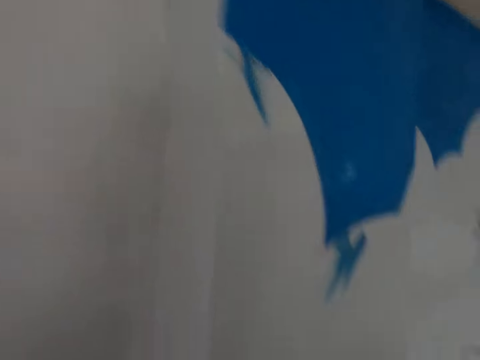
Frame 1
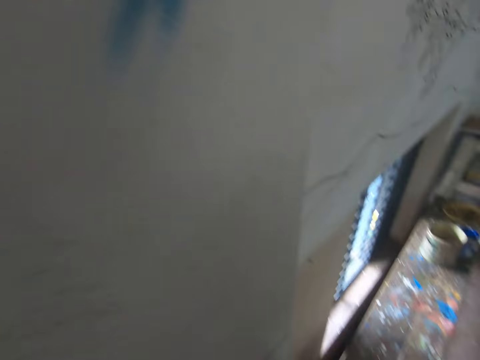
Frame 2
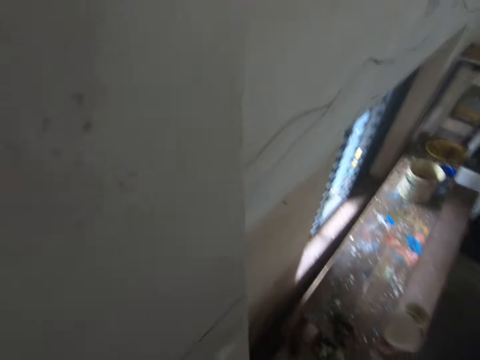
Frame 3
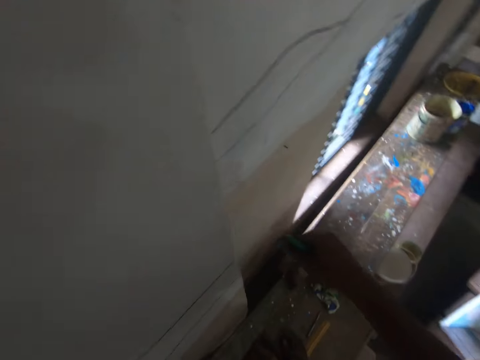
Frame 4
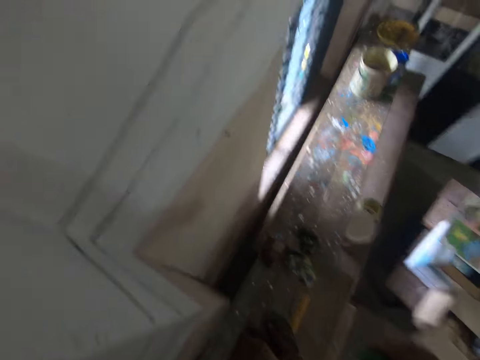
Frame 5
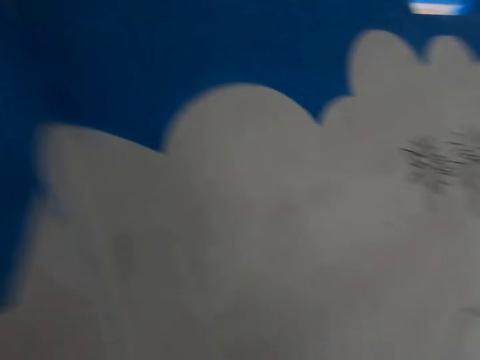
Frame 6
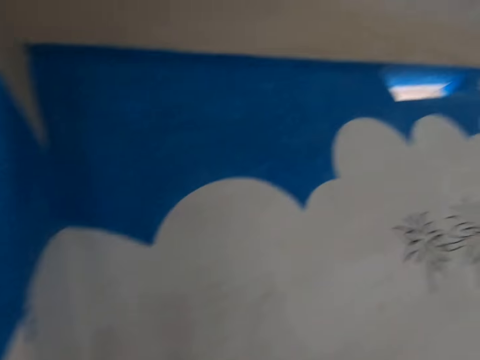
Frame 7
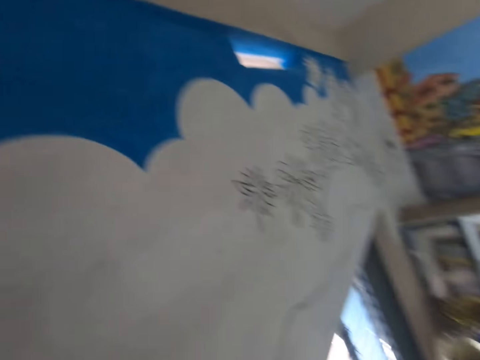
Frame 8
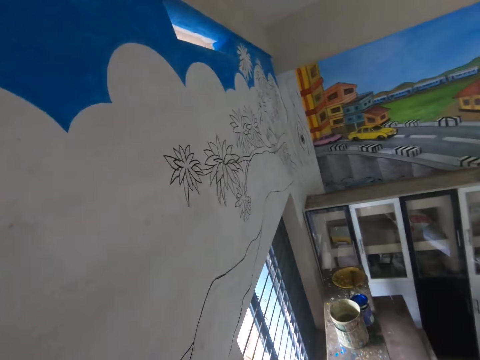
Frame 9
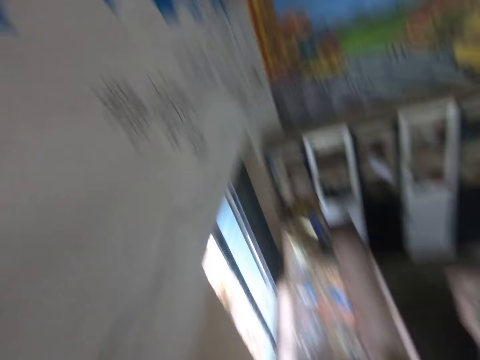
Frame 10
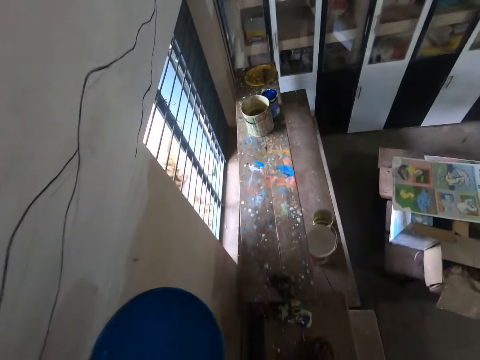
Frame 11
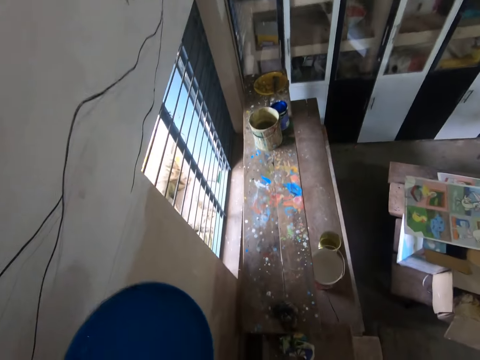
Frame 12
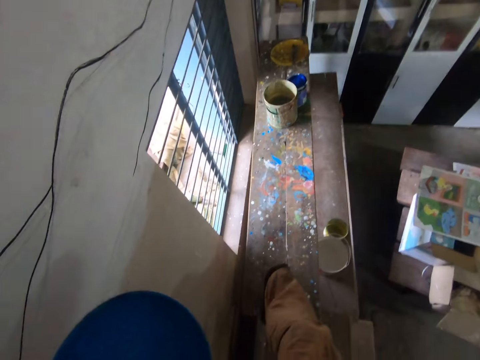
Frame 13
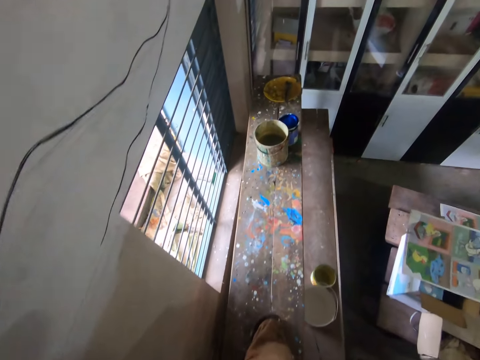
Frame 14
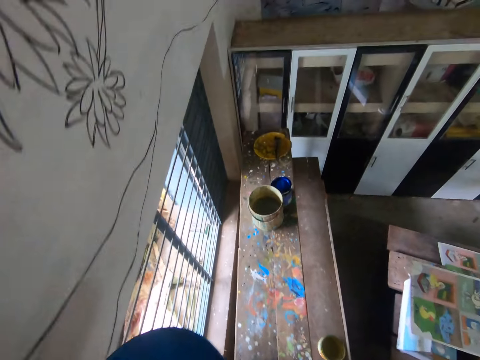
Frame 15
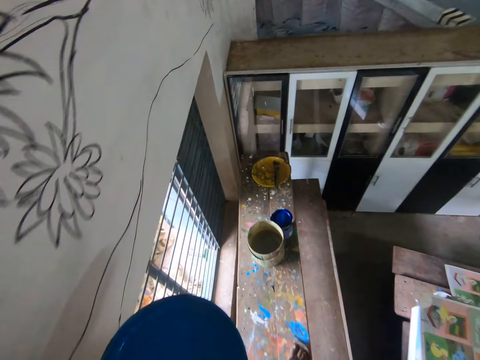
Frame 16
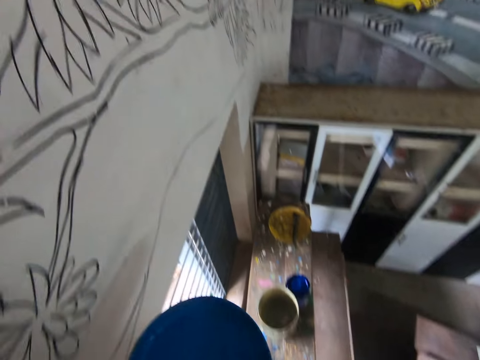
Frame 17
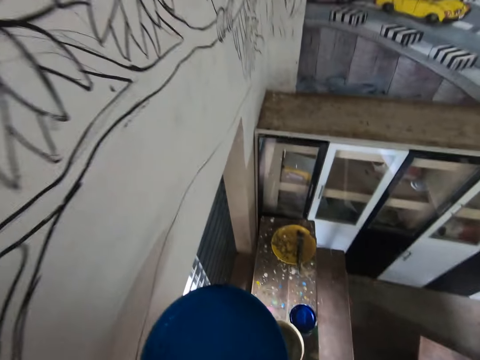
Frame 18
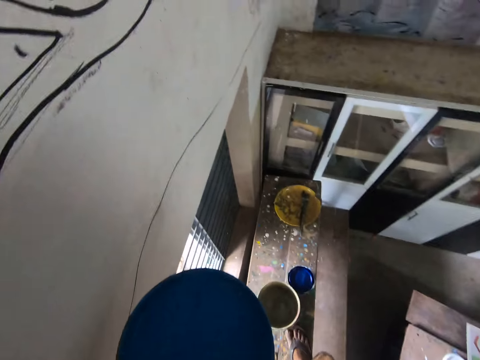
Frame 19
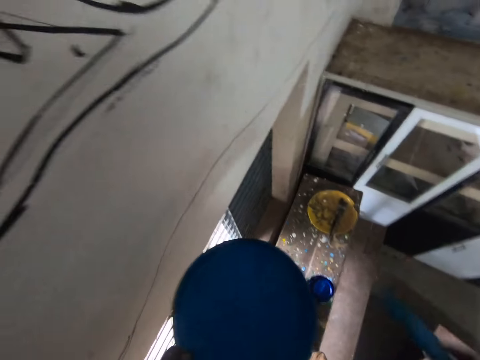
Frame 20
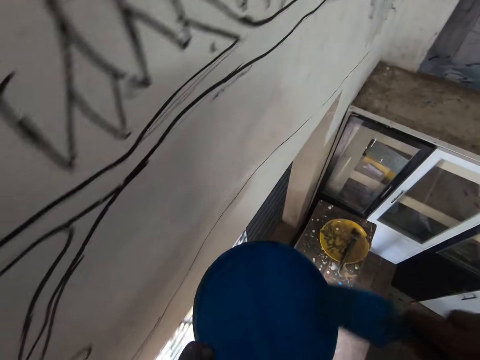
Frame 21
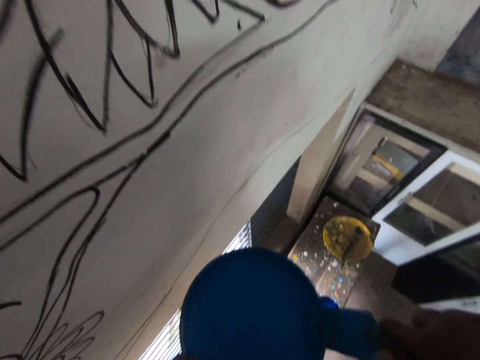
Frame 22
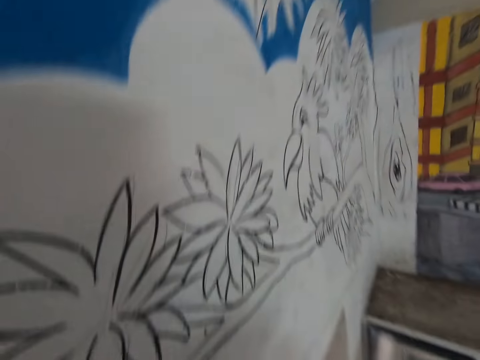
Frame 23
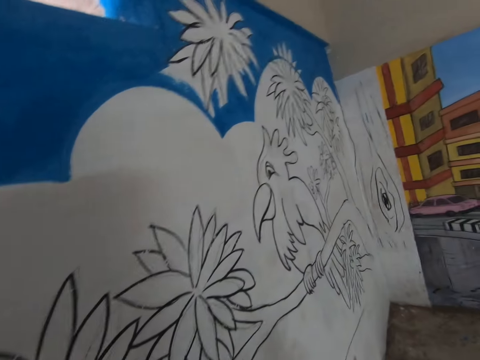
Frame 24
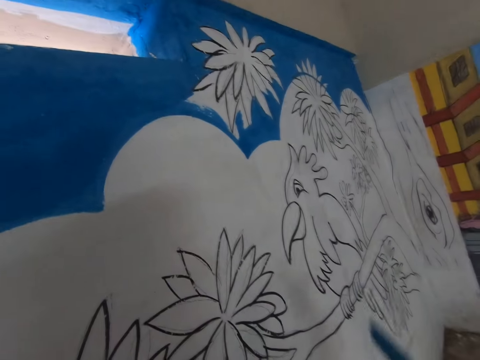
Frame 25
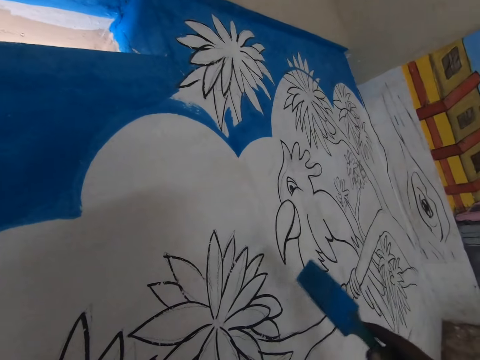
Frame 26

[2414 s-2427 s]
The camera wearer looks at the wall below. They look at the floor. They look at the wall. They look at the floor. They walk on the timber. They insert the brush in the bucket. They scoop paint with the paint brush. They look up.

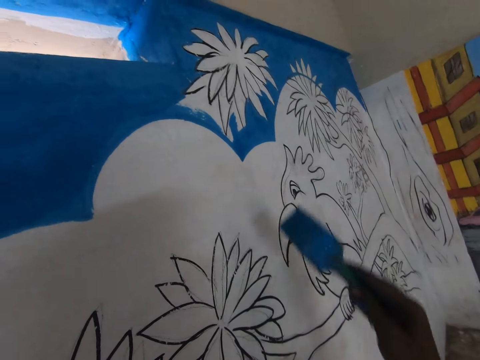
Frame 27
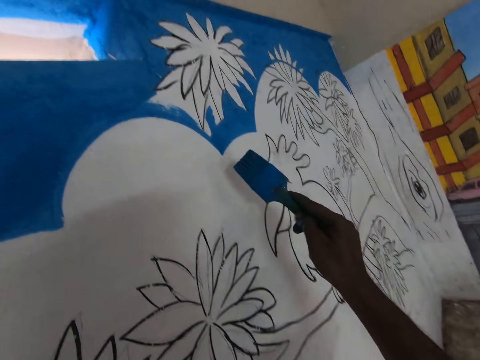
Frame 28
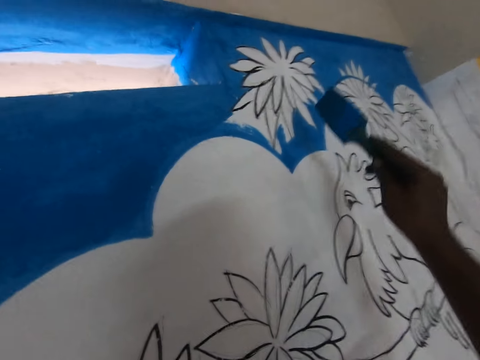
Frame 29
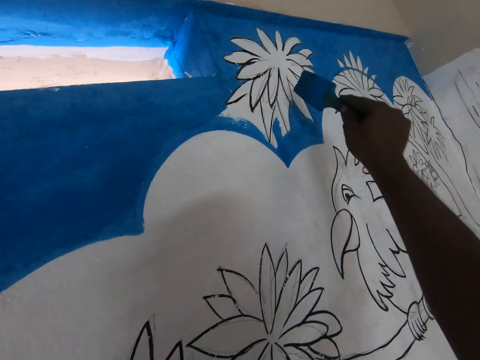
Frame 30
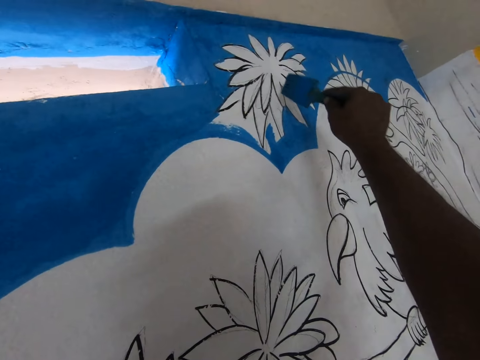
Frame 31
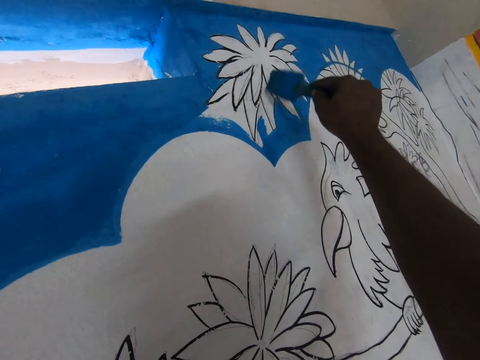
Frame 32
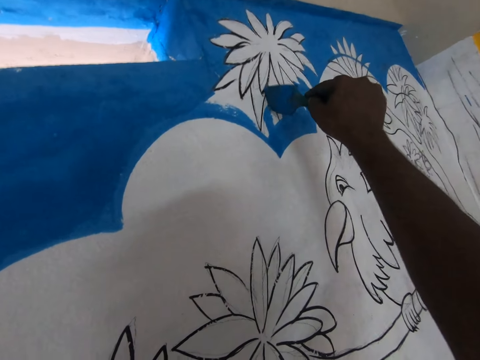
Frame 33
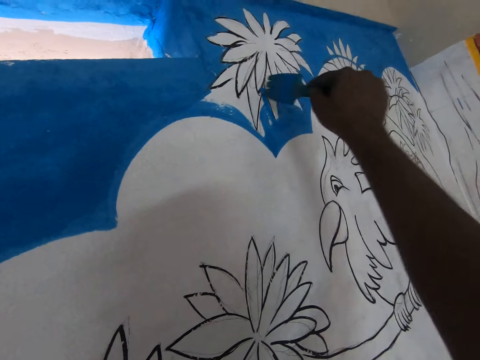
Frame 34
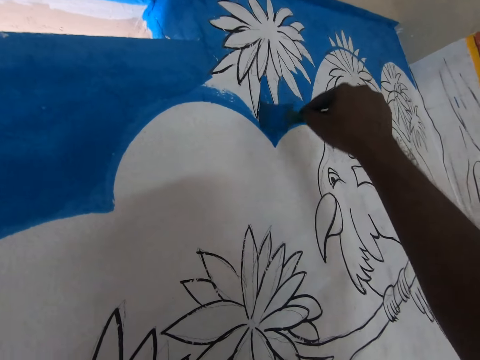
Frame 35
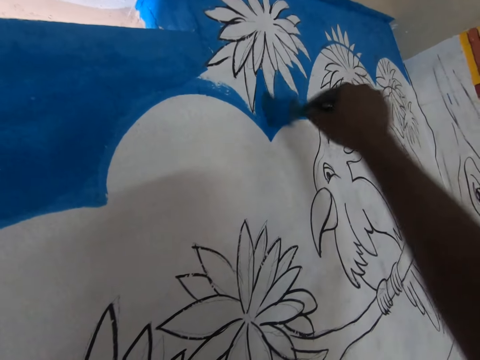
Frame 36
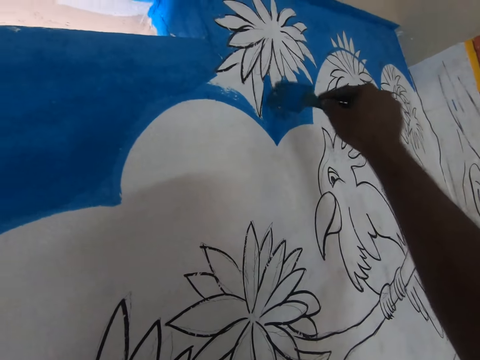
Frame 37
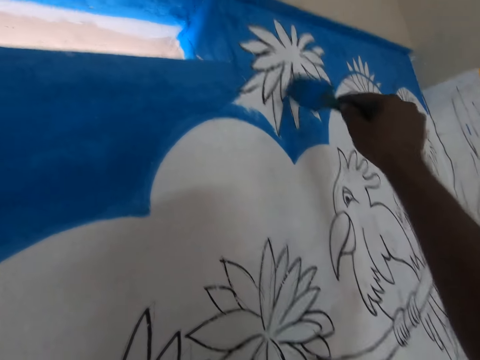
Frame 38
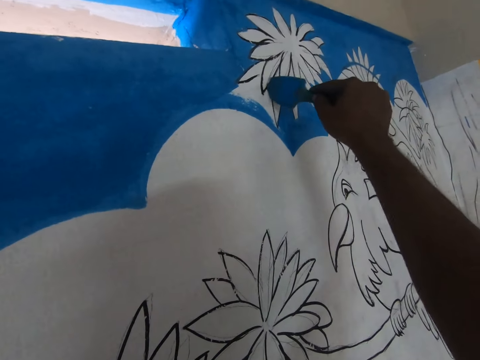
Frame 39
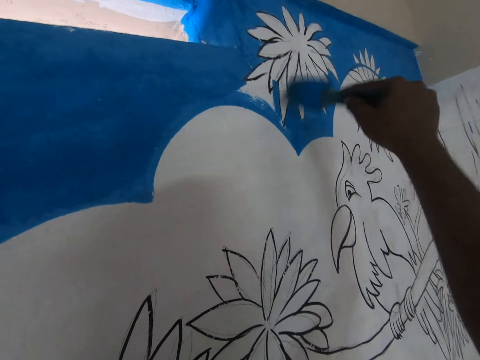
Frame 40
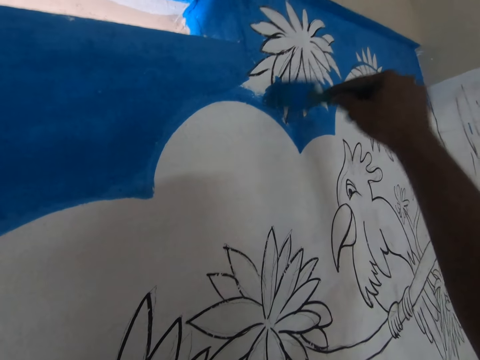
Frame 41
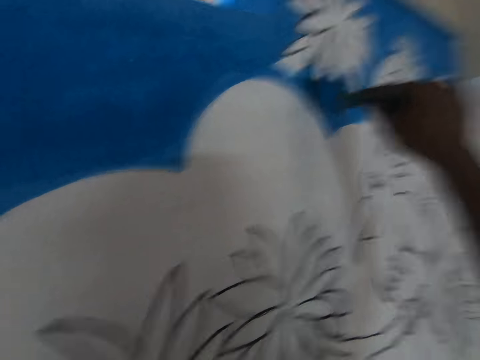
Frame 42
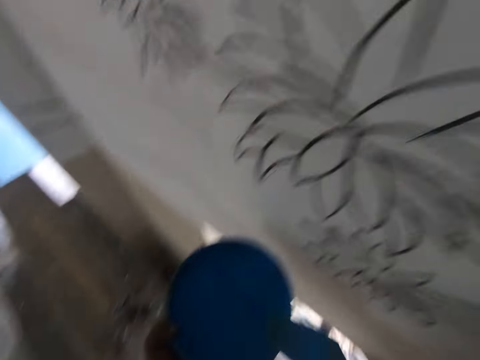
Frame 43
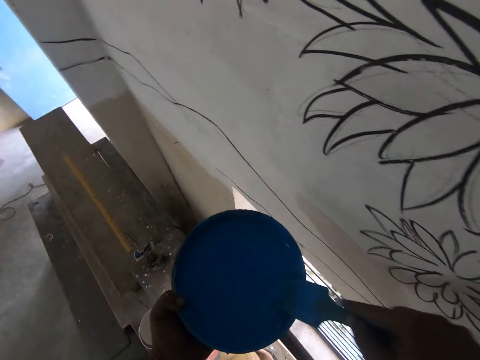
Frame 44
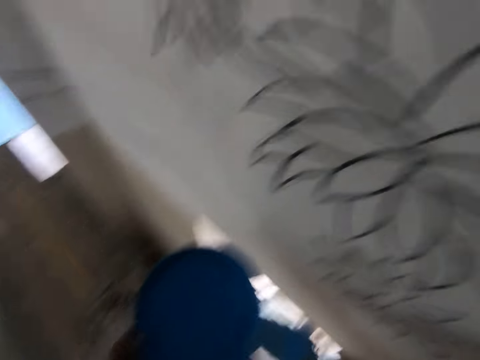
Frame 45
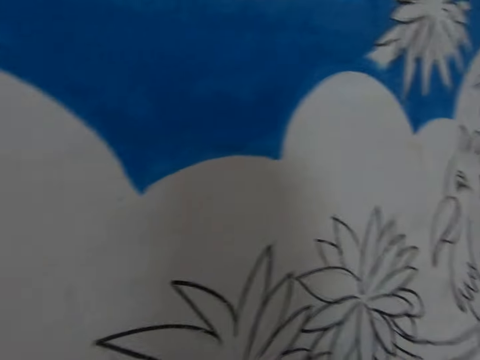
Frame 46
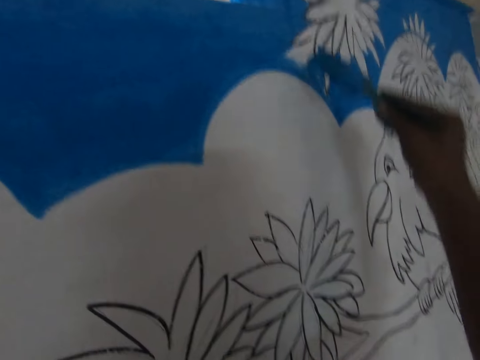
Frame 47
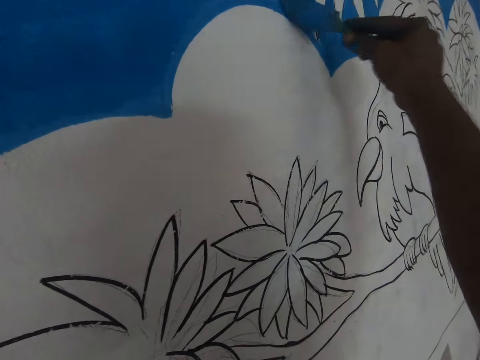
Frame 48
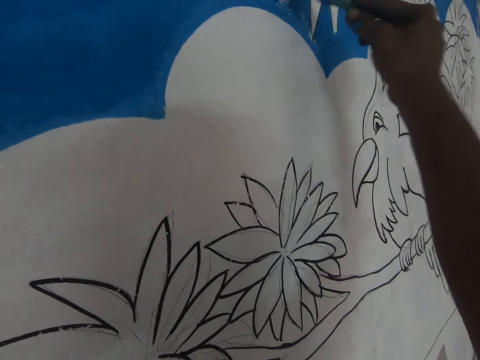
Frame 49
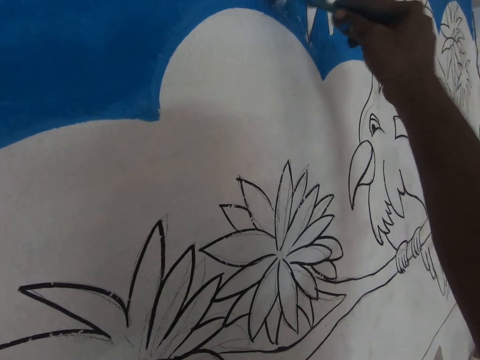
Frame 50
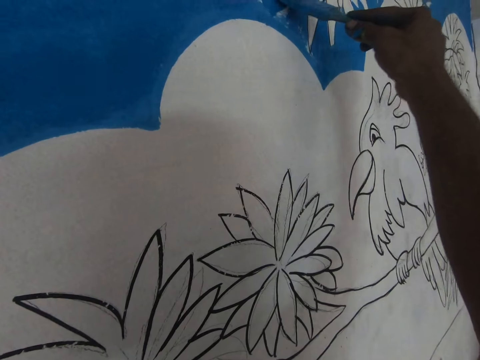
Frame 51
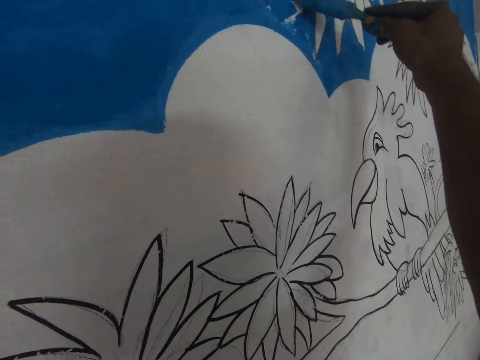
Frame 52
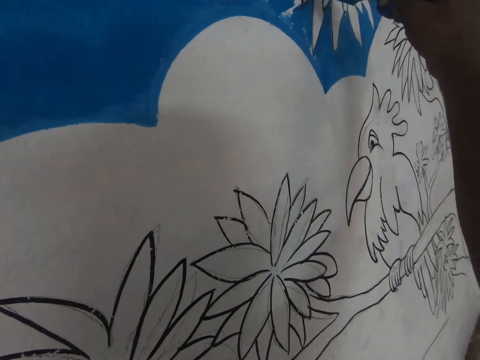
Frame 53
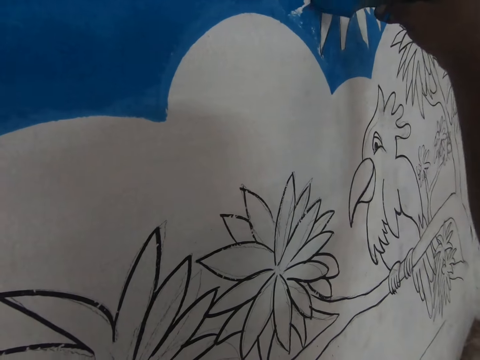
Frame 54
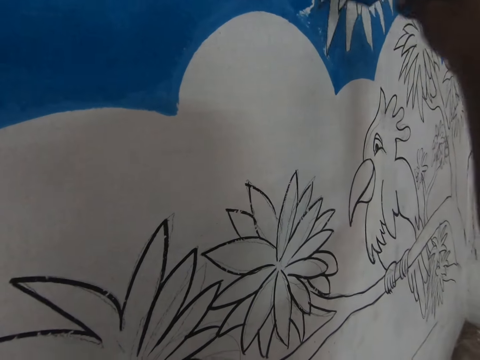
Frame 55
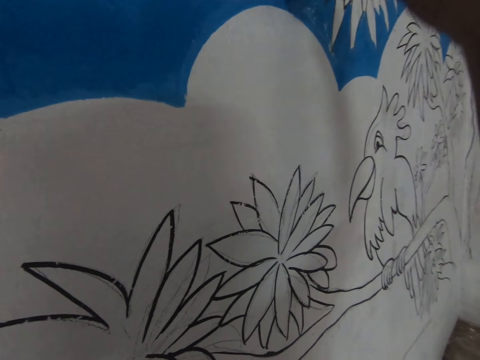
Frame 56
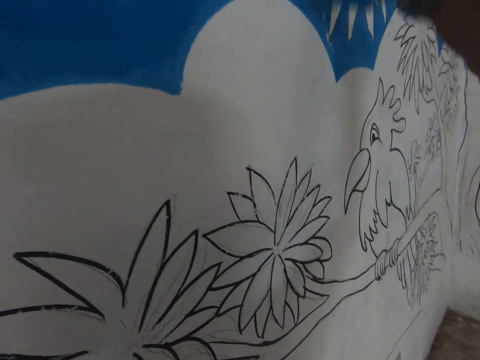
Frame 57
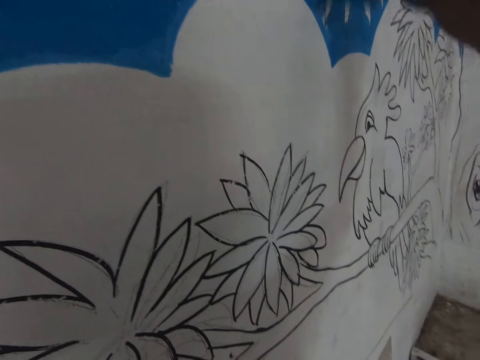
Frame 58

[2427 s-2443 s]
The camera wearer raises the brush. They paint the wall with the paint brush. They turn around. They scoop paint from the bucket with the paint brush. They paint the wall with the paint brush.
